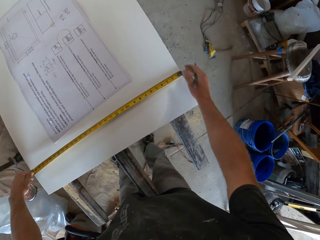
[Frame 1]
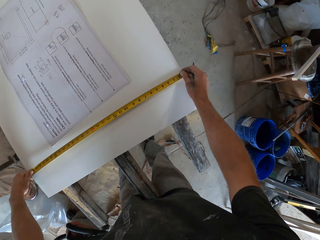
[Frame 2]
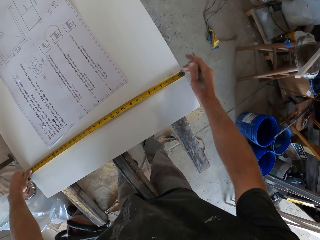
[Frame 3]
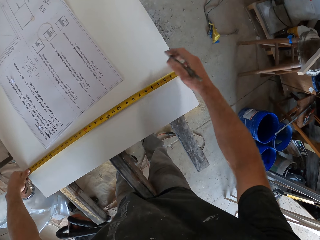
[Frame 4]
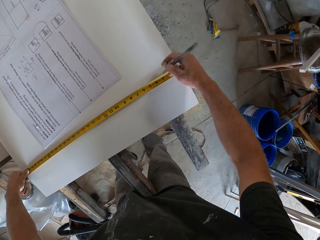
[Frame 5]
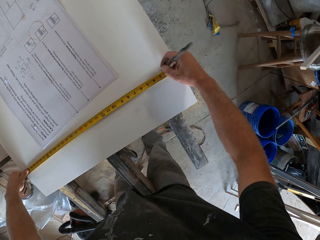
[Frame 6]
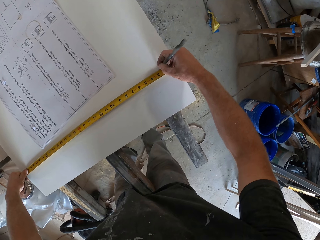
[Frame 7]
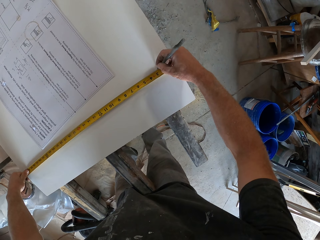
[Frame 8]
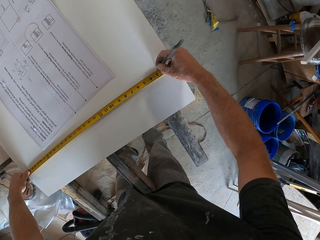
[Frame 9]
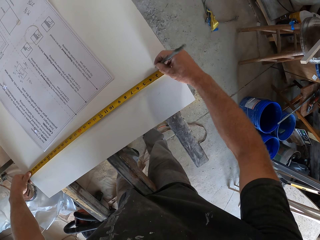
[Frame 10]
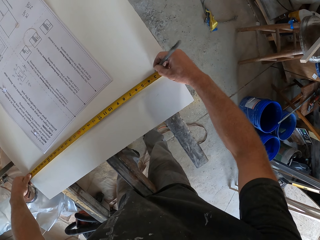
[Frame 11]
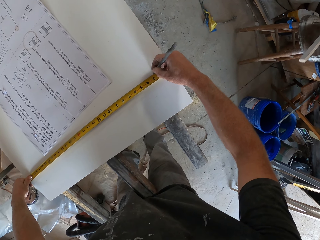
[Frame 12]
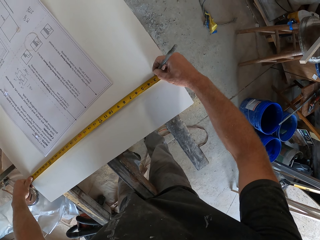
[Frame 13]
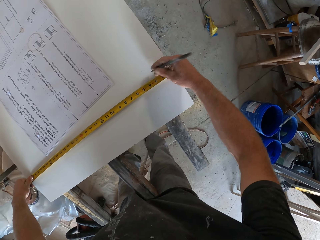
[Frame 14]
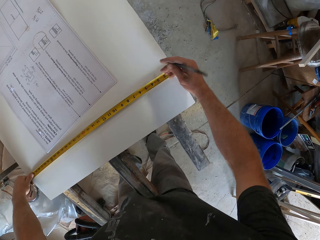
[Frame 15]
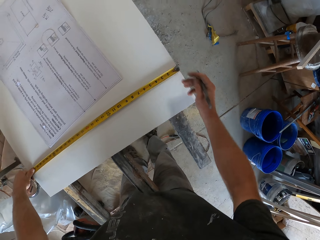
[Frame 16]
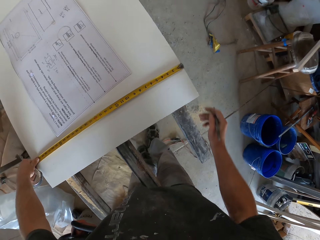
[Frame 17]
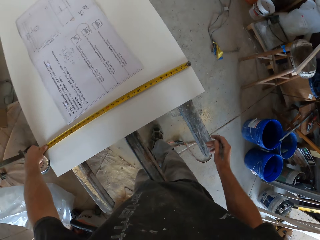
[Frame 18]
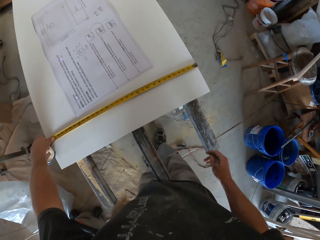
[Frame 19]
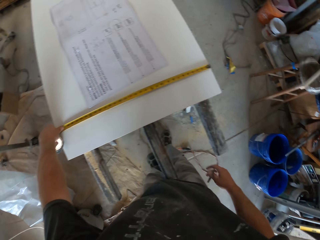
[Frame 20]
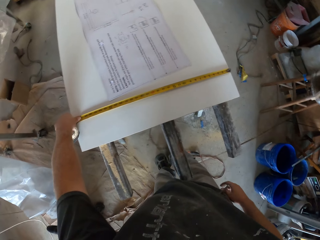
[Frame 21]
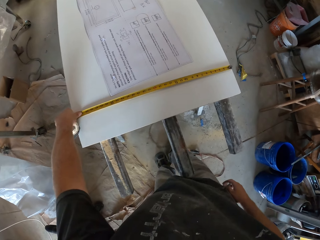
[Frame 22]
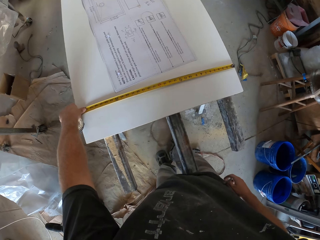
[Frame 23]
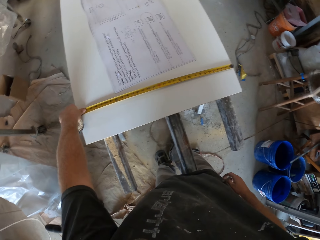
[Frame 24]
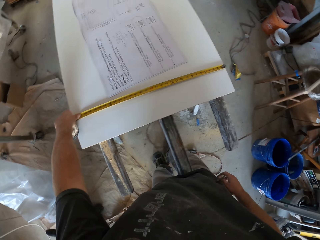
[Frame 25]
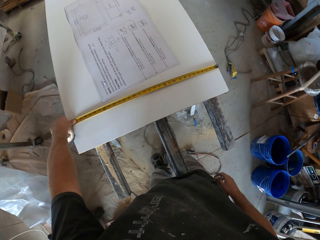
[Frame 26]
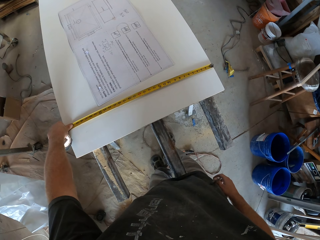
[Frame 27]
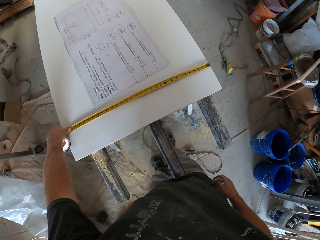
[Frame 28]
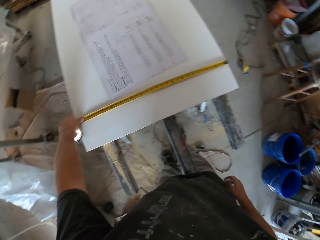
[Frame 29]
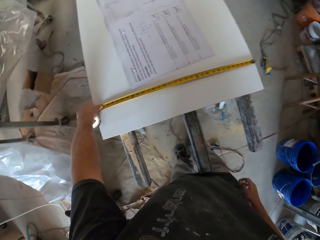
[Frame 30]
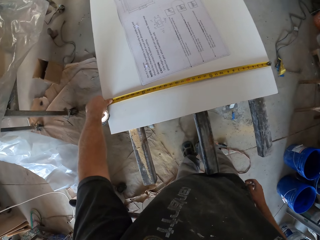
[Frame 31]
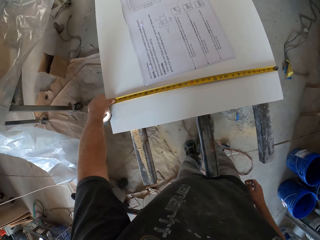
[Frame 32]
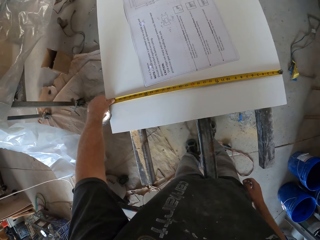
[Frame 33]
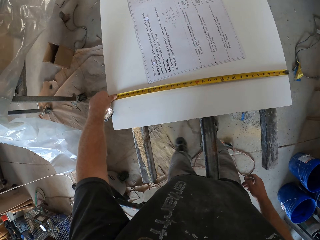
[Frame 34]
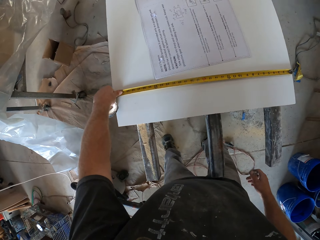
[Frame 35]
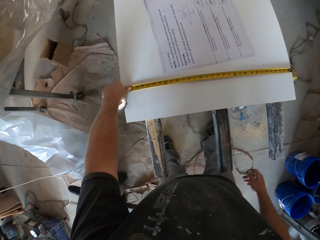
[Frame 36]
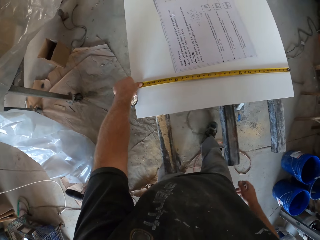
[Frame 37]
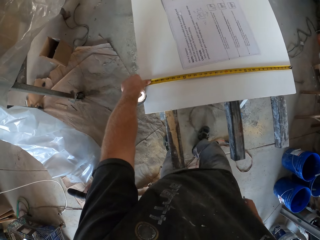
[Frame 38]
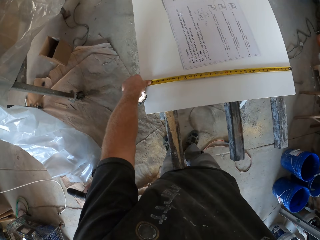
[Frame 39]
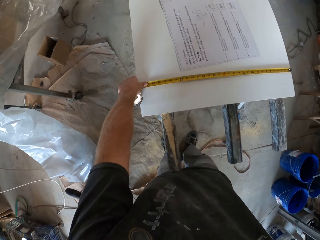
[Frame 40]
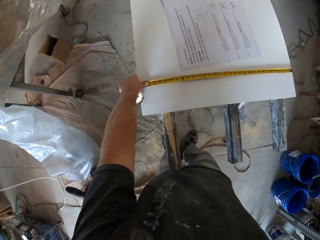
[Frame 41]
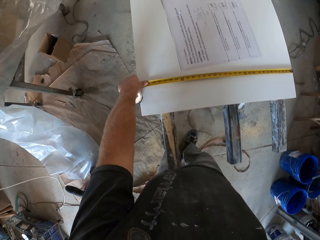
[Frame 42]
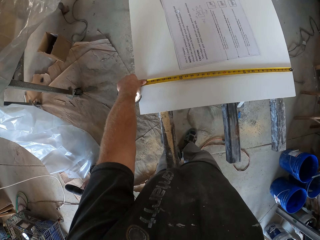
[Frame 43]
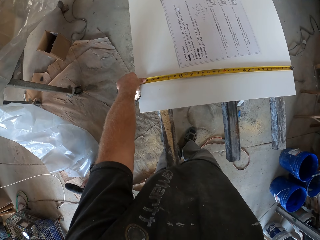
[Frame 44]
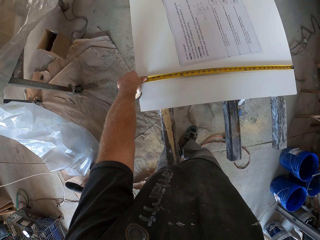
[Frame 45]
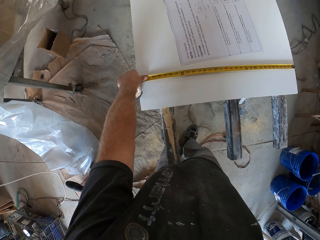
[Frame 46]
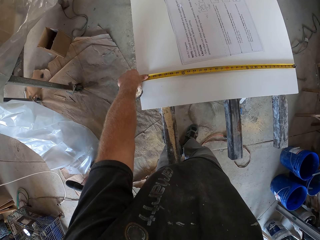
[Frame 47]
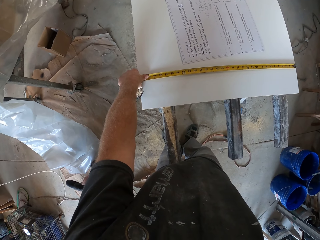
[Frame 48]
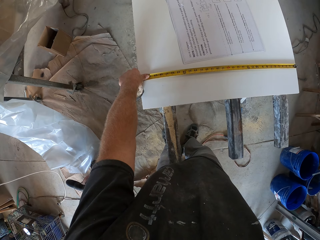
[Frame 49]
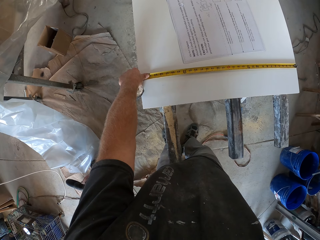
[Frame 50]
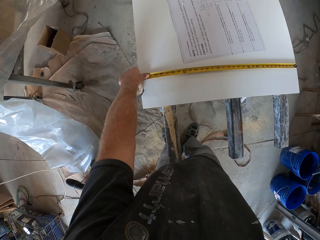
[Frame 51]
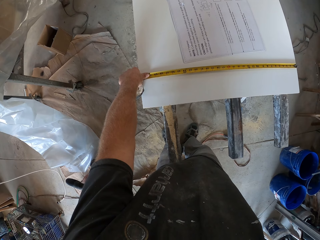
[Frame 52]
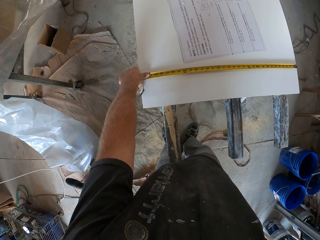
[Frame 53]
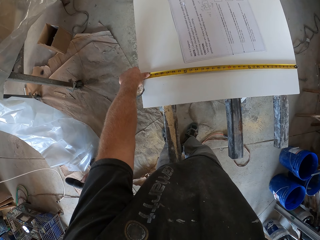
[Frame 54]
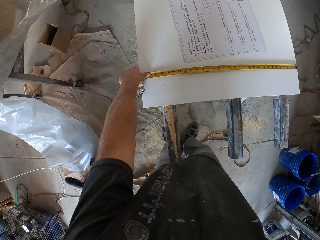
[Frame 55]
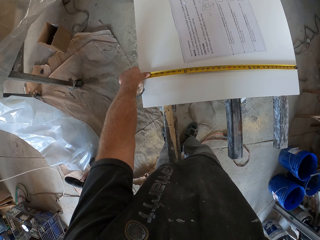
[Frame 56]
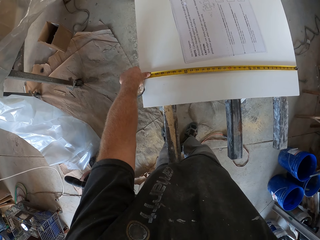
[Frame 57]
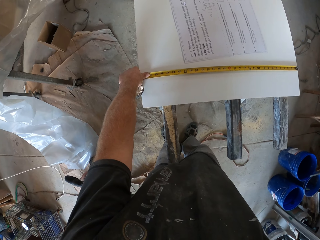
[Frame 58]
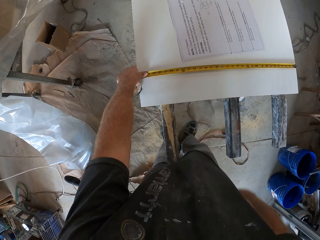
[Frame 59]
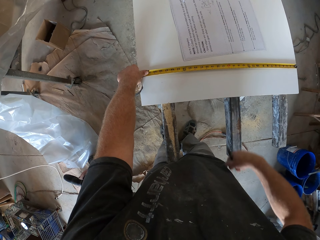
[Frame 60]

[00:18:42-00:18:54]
The camera wearer marks on the wooden board. They look around. They look at the wooden board.

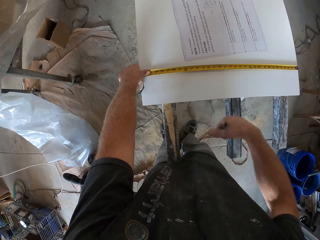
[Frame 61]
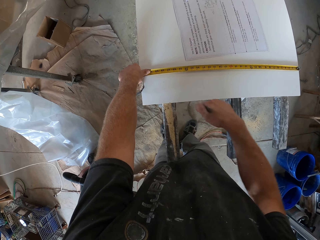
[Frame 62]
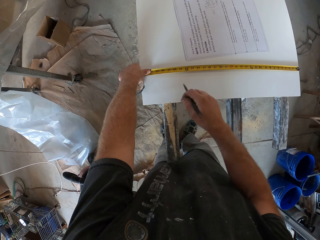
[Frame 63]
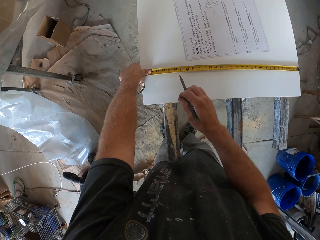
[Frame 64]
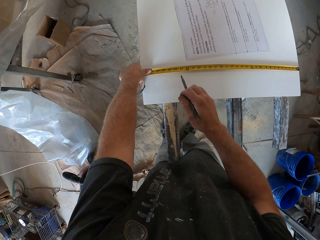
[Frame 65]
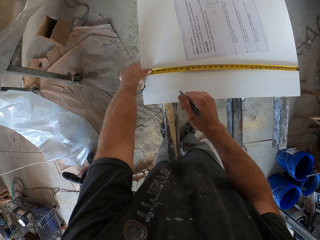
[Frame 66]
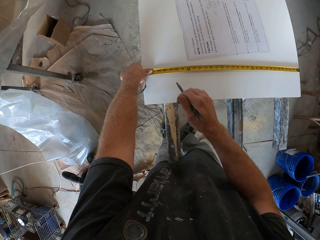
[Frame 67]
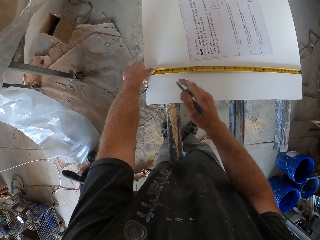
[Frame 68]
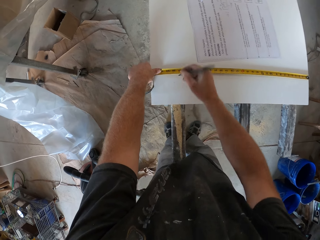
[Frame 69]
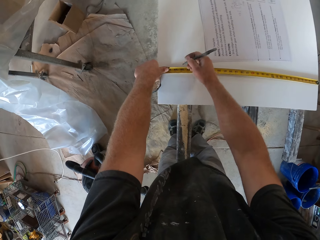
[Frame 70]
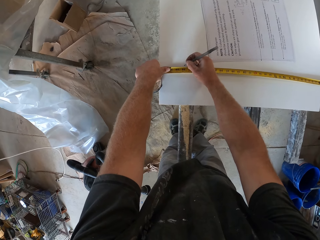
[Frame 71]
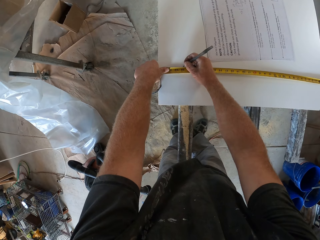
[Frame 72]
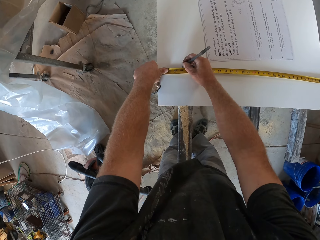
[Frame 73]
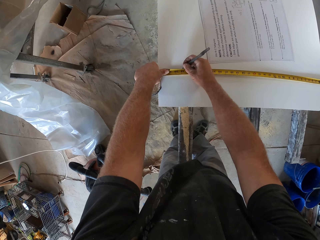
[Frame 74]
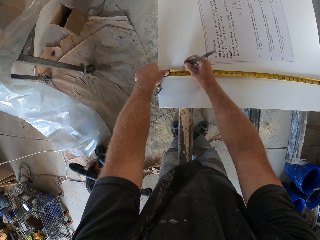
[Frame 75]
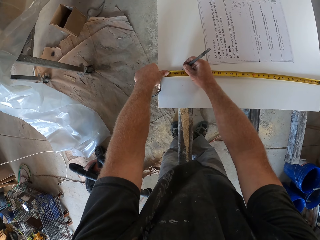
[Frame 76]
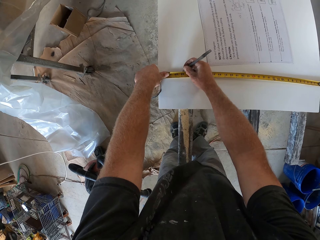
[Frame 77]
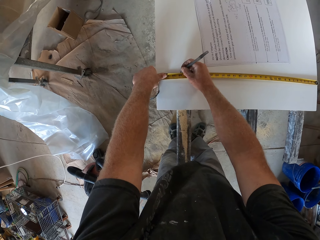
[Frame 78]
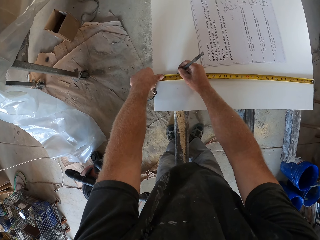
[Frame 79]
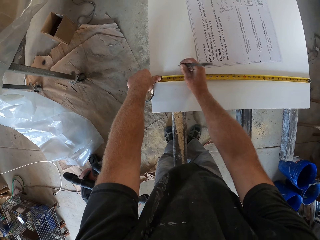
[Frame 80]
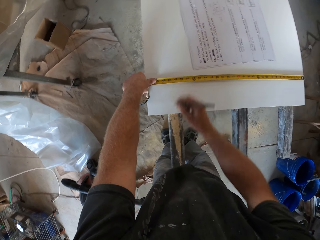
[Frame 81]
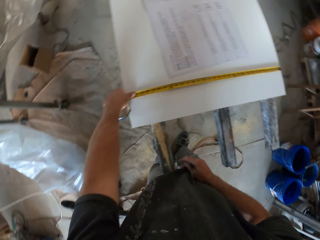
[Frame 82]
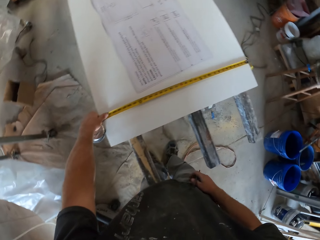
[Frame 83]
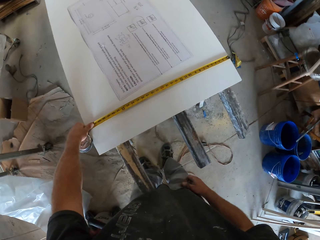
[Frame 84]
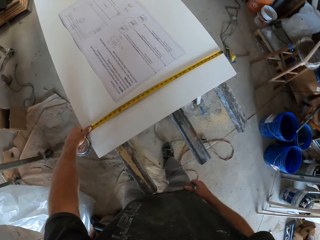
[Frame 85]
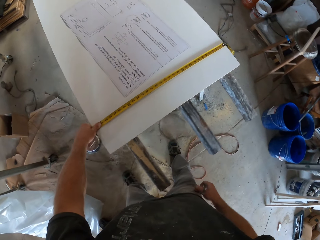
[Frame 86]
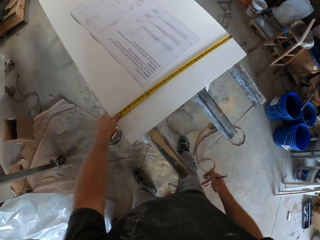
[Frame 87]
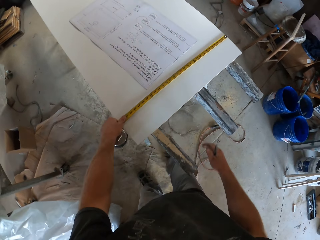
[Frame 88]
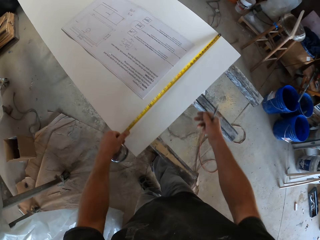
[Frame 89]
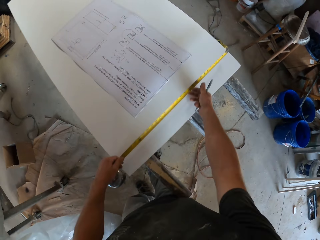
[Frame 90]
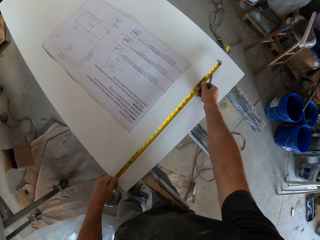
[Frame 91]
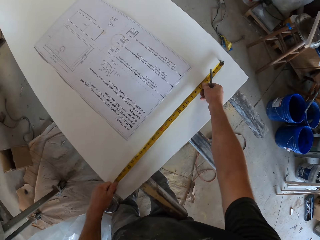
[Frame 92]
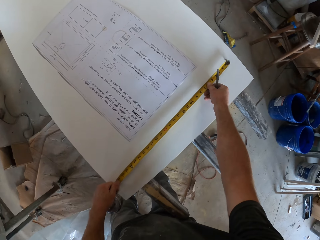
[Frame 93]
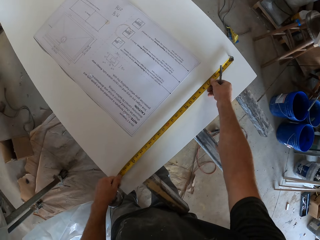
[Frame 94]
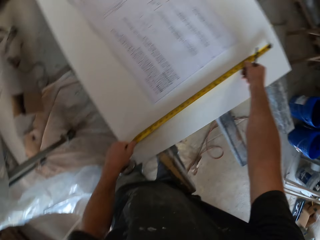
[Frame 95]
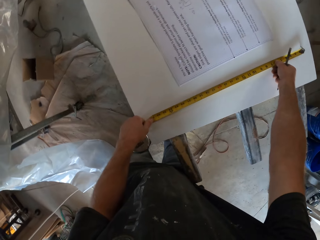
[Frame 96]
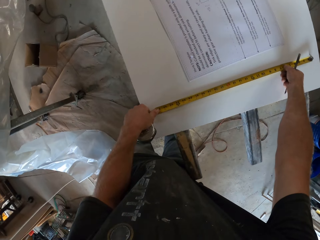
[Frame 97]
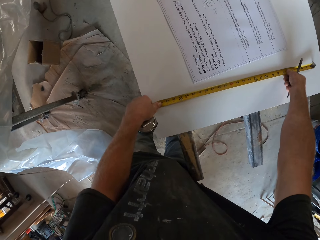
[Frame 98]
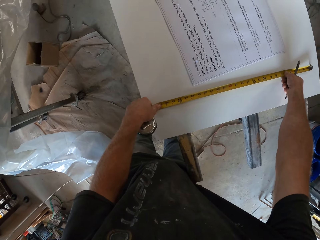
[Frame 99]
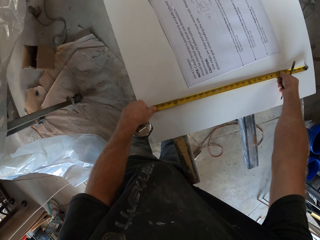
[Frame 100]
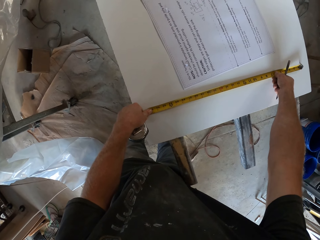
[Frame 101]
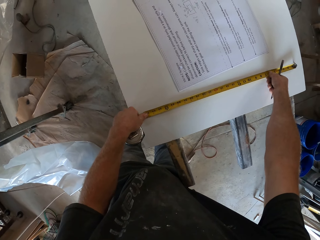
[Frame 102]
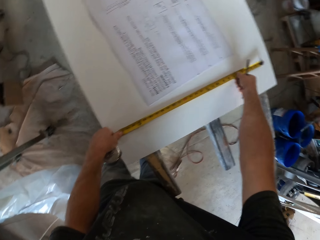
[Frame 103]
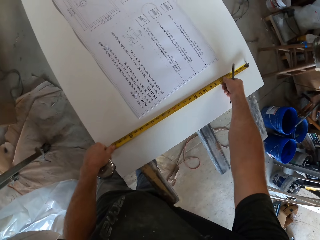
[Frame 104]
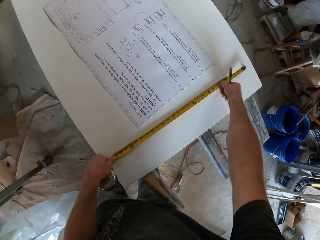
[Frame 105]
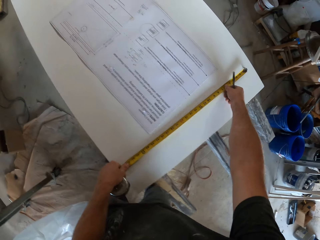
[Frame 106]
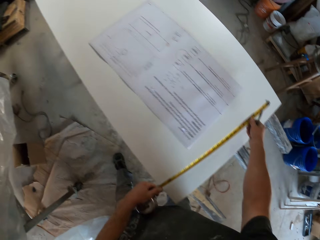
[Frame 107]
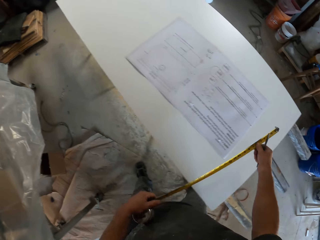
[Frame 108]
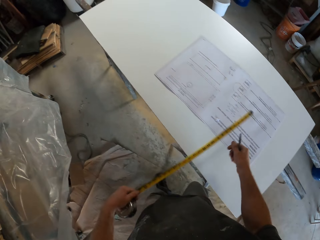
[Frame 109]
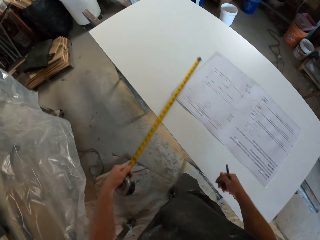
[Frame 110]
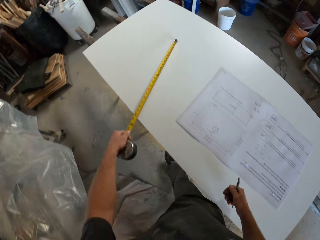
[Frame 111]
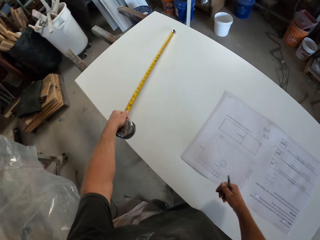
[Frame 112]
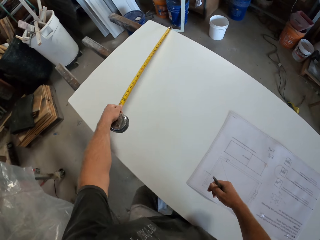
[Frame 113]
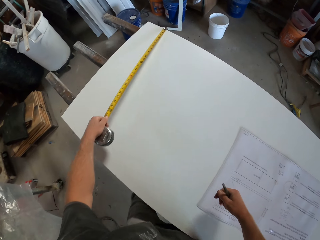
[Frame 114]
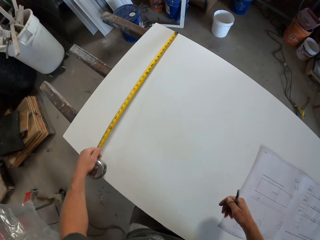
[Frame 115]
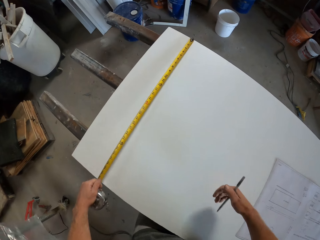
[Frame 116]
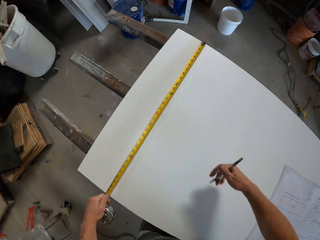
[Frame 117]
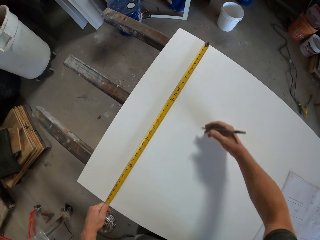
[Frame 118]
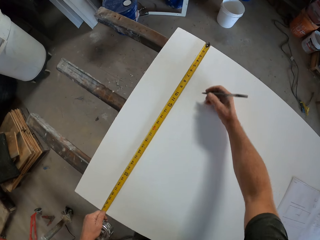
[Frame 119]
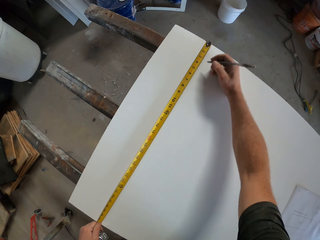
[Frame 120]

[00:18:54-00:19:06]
The camera wearer measures the wood. They mark on the wooden board. They measure the width of the wooden board. They walk around.
